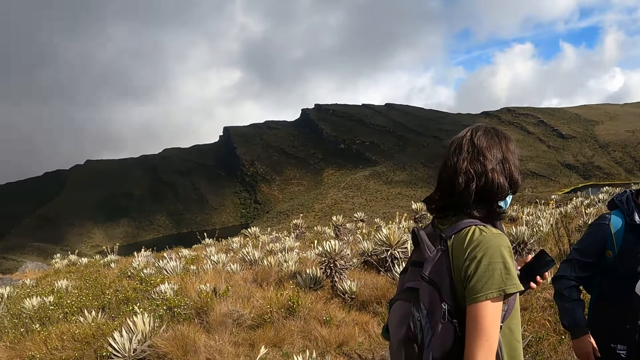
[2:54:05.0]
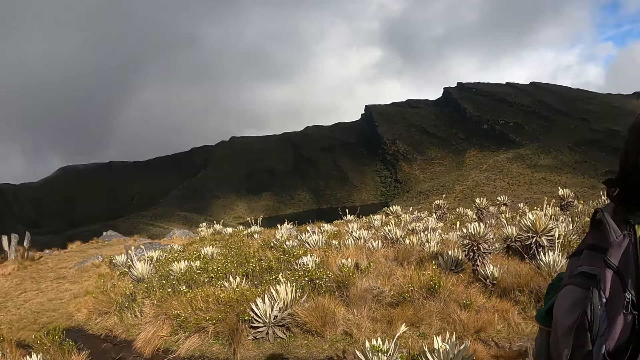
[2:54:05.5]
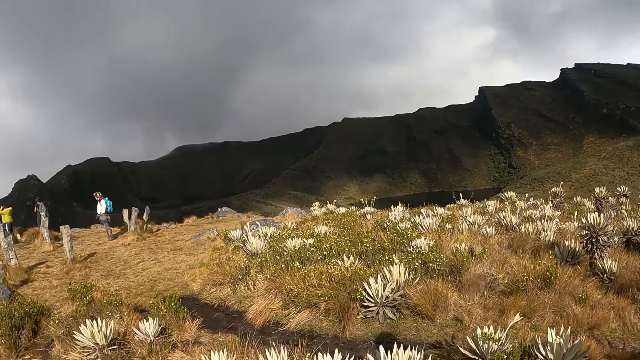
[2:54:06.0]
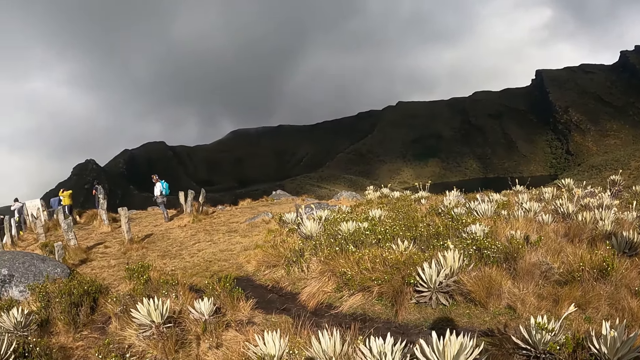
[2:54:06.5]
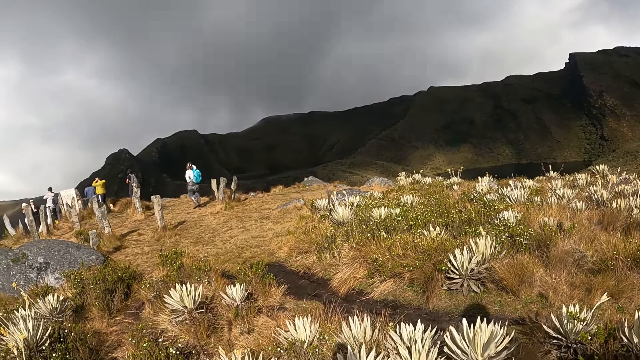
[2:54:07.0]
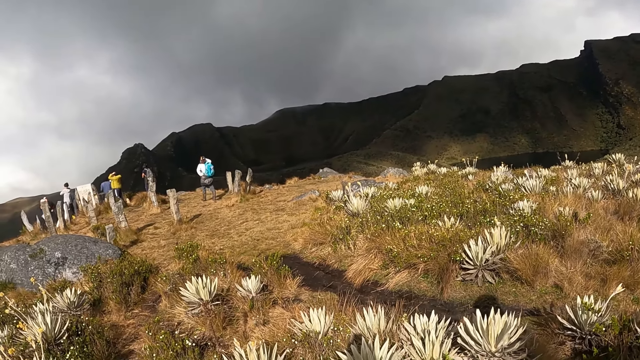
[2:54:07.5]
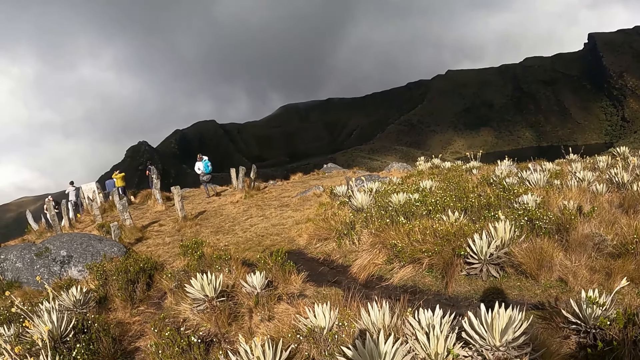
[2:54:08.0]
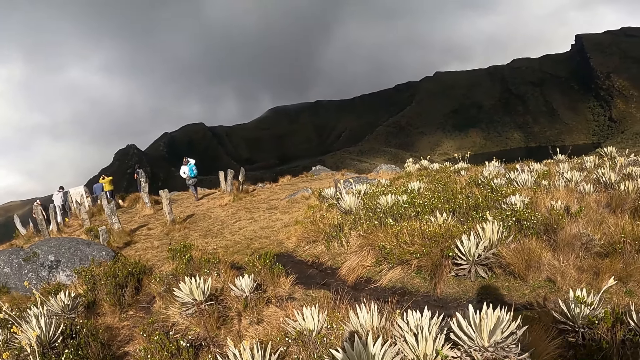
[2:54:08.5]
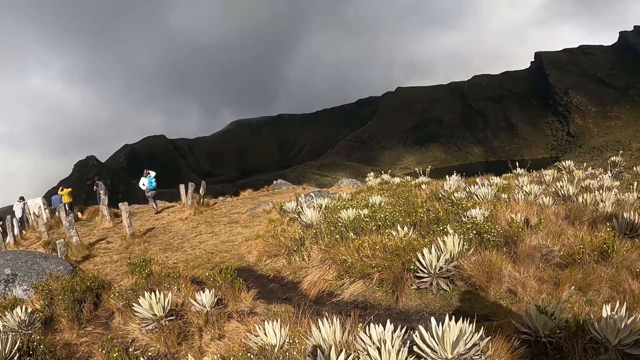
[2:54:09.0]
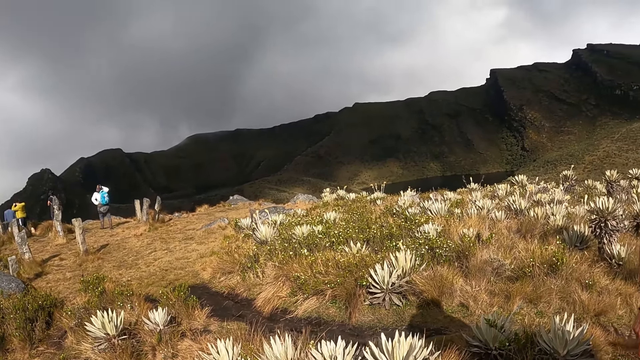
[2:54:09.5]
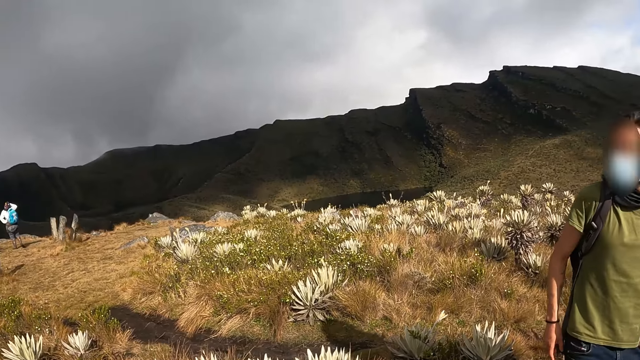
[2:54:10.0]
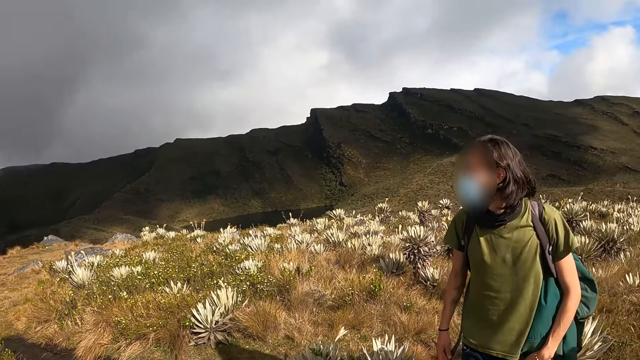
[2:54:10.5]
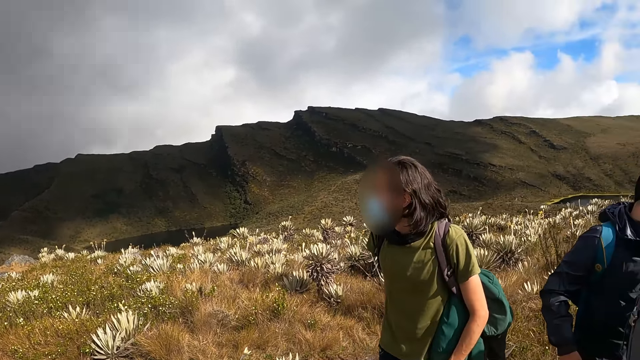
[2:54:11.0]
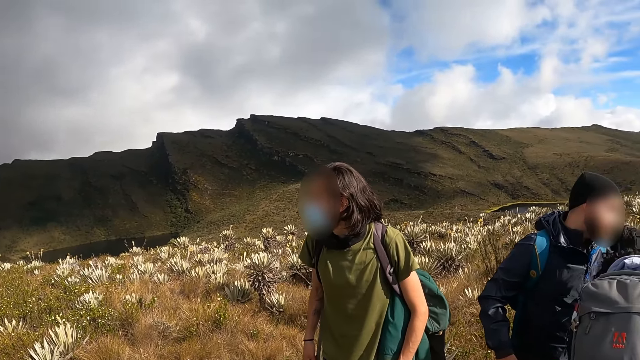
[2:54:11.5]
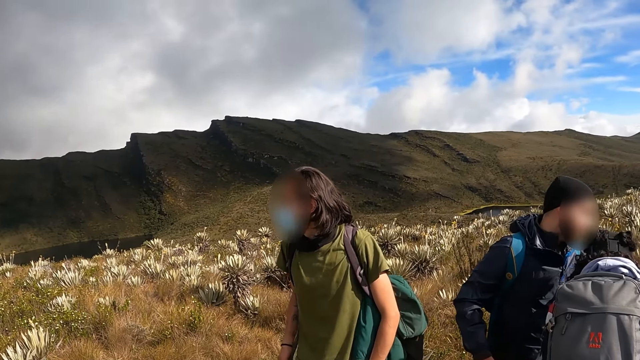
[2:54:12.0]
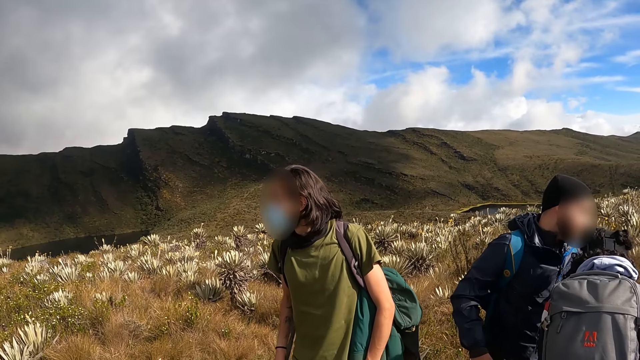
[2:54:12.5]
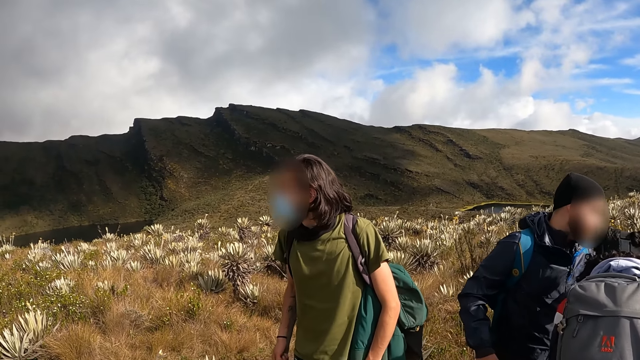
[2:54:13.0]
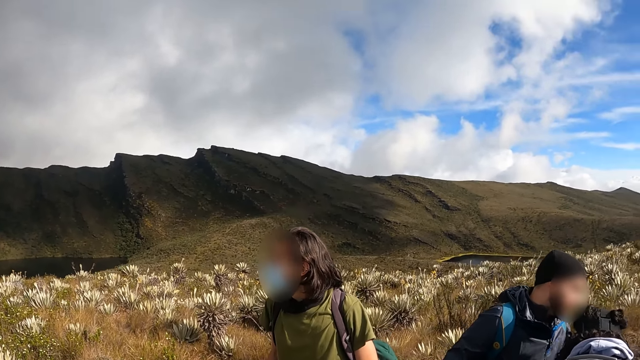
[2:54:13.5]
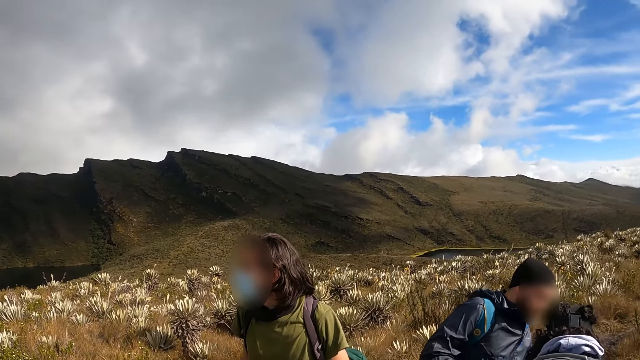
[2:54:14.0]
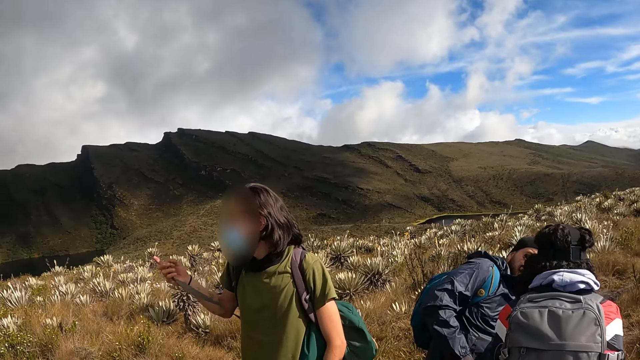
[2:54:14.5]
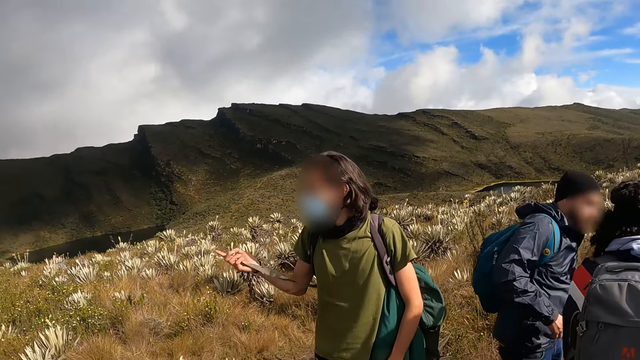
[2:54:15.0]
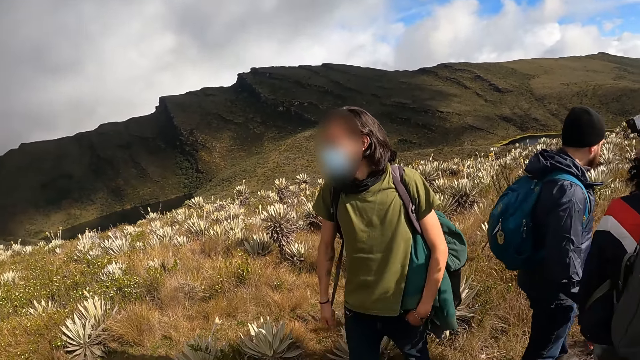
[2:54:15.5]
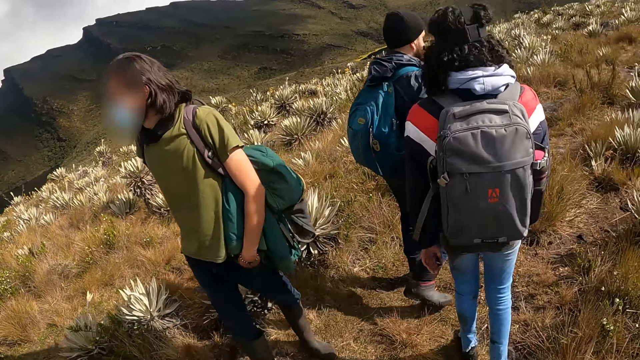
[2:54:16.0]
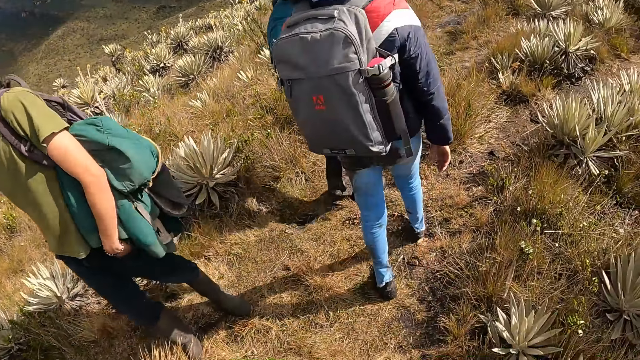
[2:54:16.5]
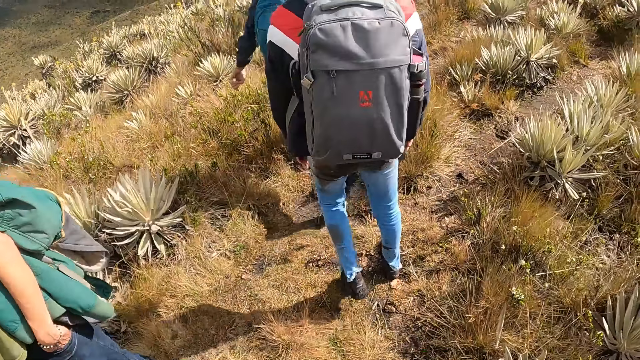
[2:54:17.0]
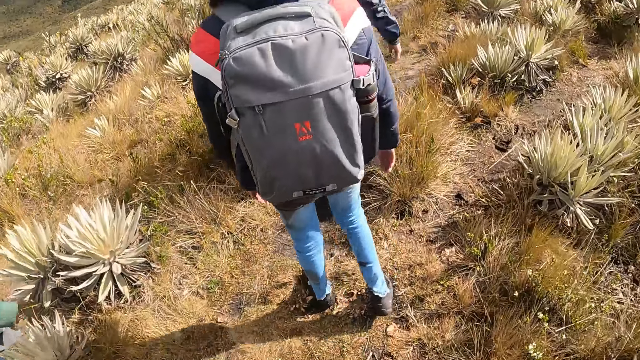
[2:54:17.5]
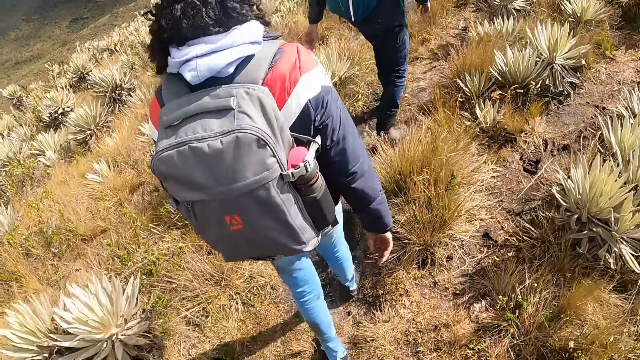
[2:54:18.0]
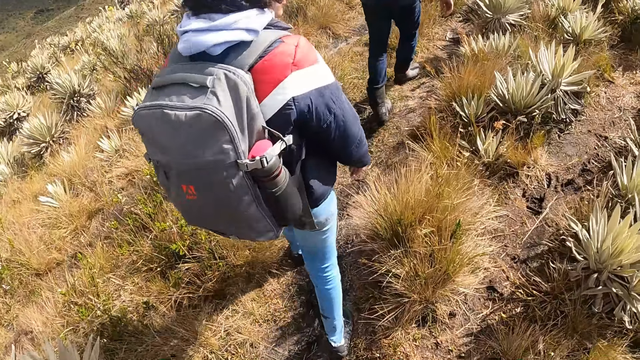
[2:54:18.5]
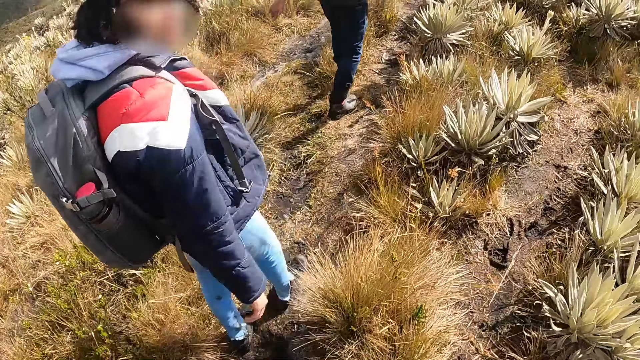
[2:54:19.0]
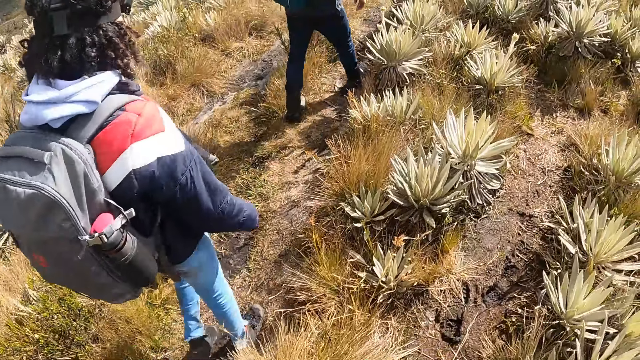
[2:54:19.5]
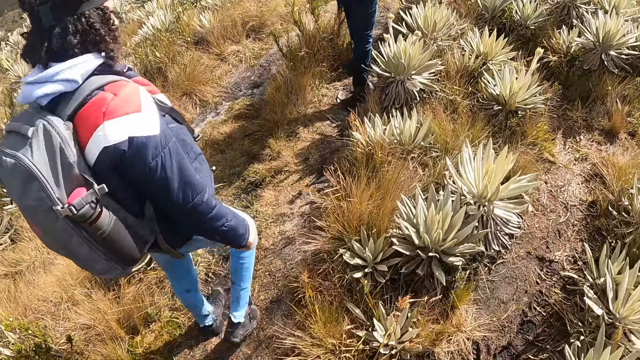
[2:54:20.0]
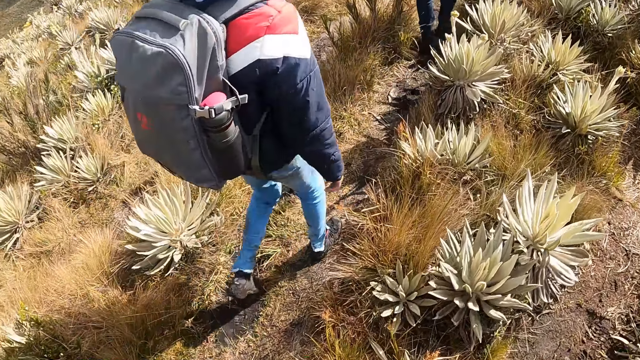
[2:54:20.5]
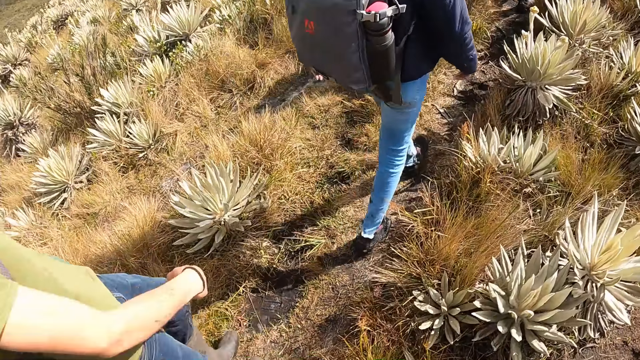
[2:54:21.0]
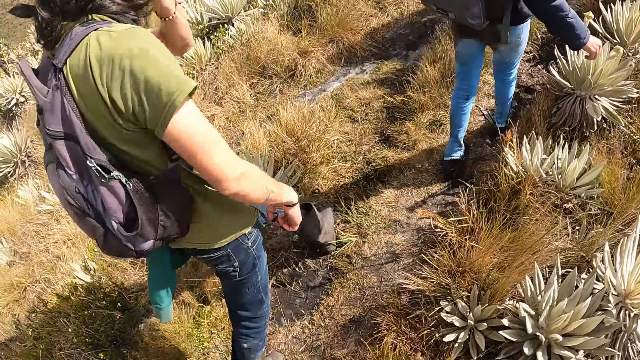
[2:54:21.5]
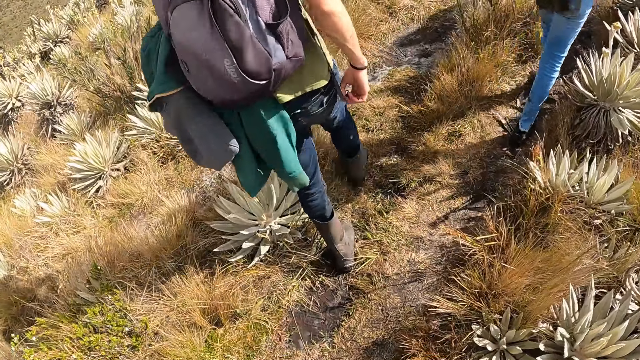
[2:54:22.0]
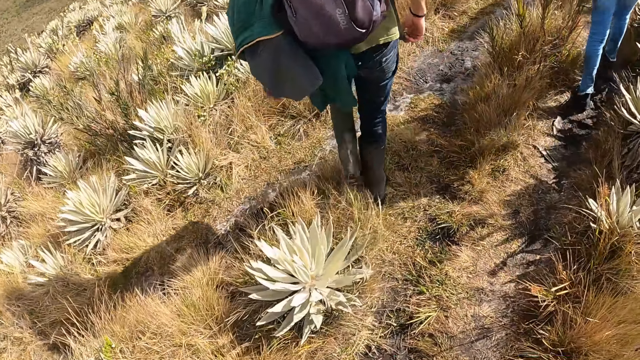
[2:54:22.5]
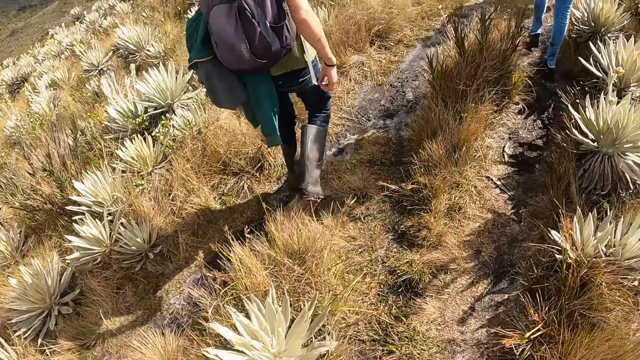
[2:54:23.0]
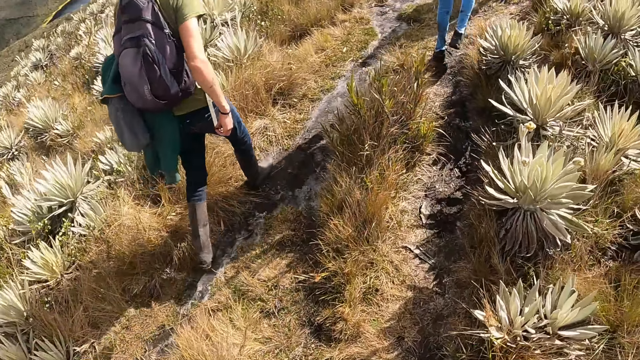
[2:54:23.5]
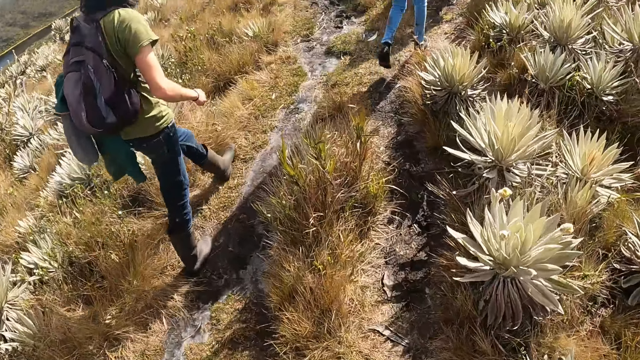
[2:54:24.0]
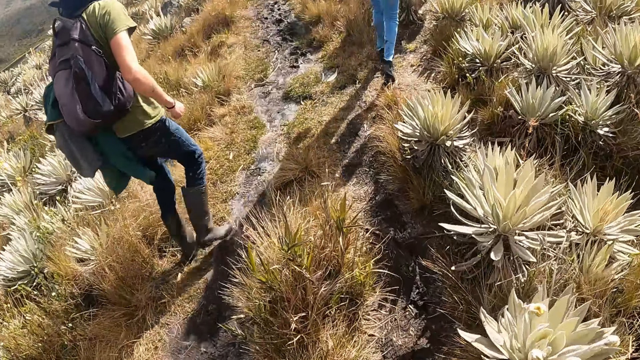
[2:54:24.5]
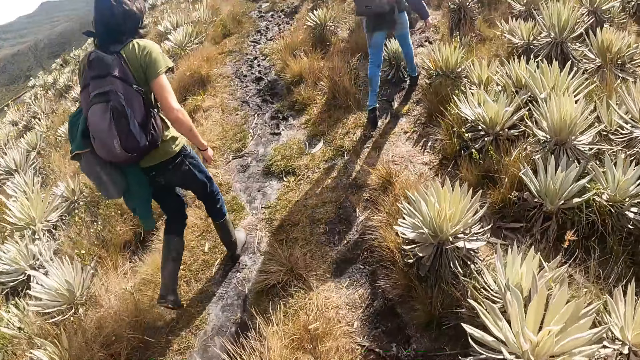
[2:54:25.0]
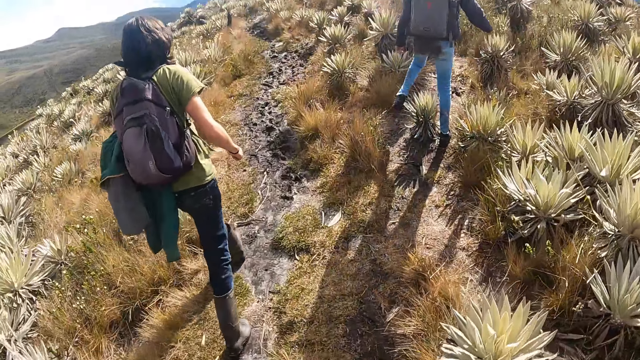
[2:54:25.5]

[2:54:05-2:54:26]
The camera wearer walks around.
